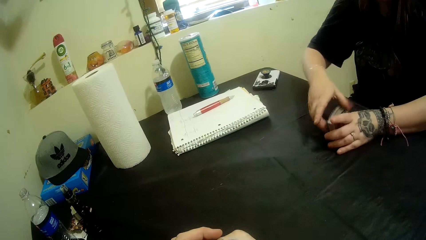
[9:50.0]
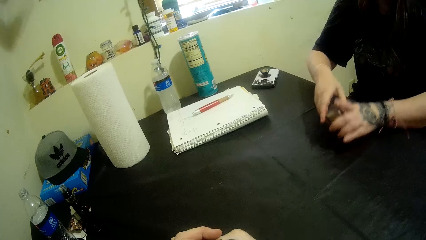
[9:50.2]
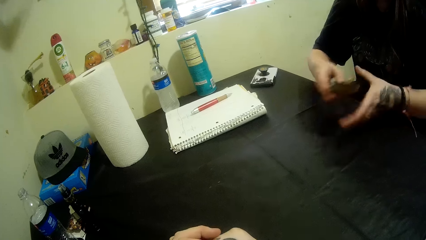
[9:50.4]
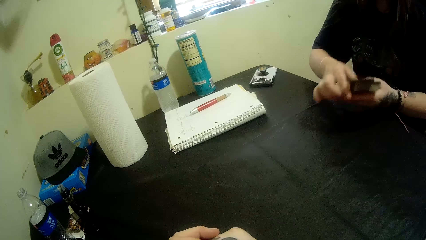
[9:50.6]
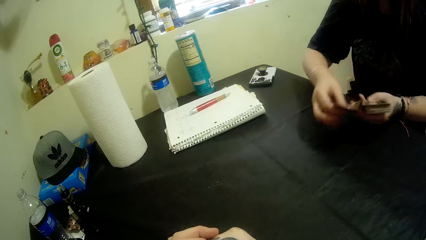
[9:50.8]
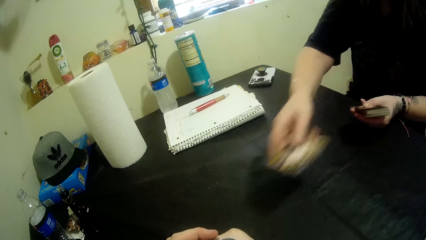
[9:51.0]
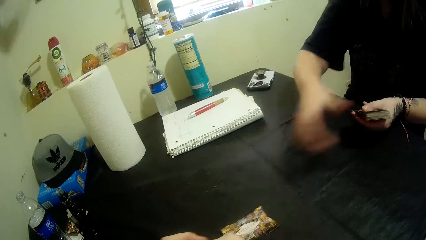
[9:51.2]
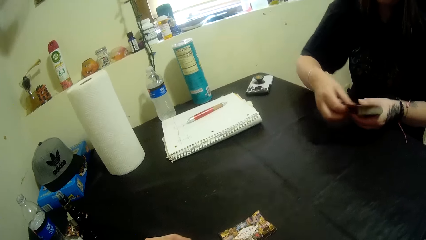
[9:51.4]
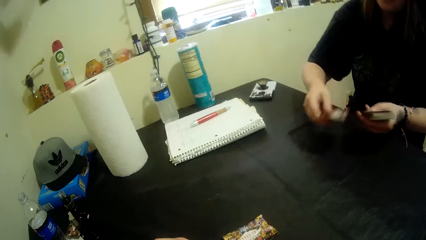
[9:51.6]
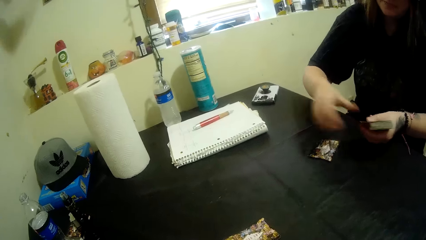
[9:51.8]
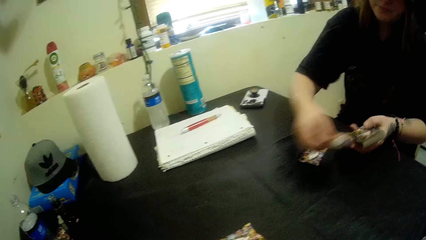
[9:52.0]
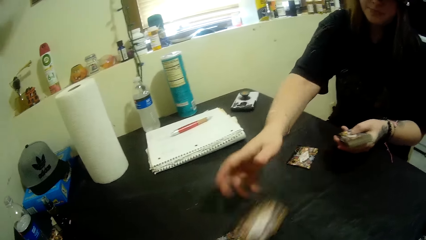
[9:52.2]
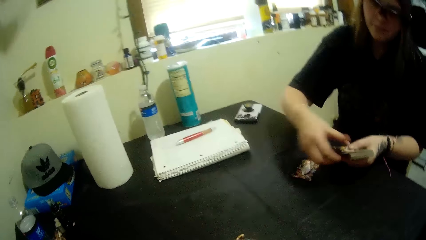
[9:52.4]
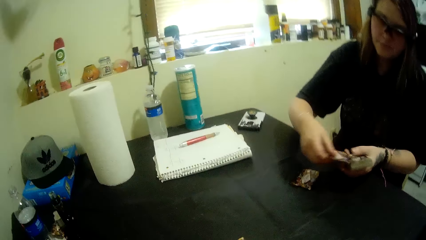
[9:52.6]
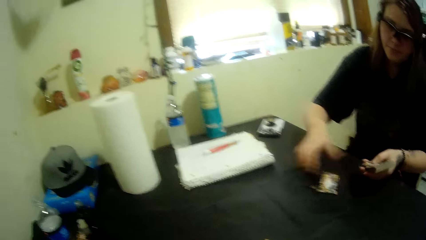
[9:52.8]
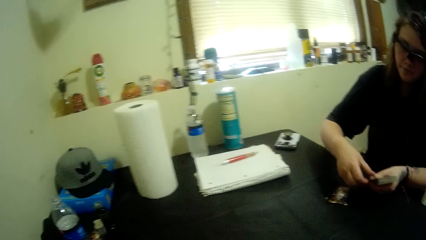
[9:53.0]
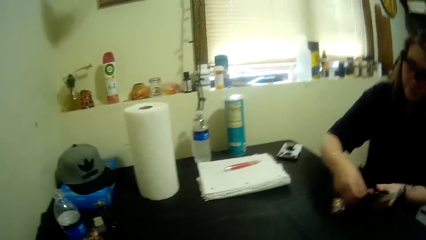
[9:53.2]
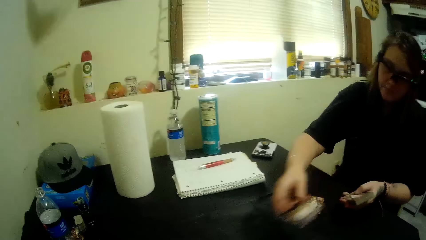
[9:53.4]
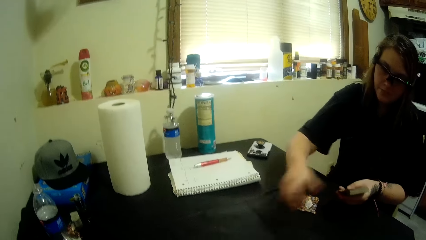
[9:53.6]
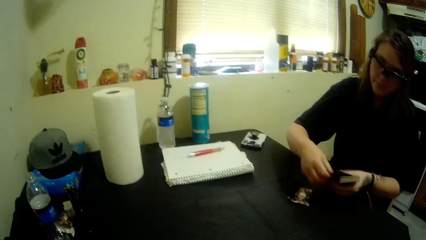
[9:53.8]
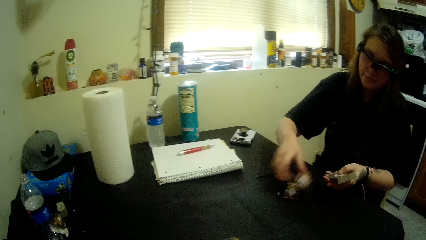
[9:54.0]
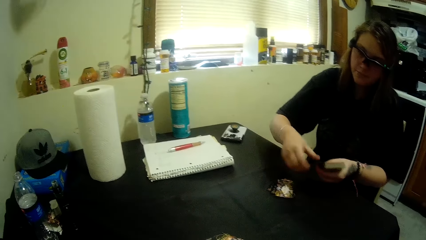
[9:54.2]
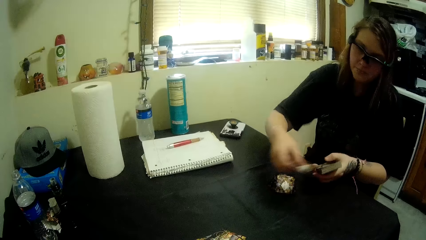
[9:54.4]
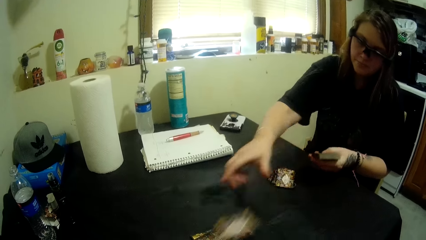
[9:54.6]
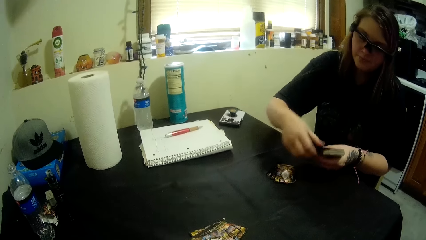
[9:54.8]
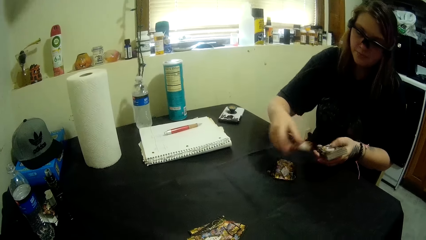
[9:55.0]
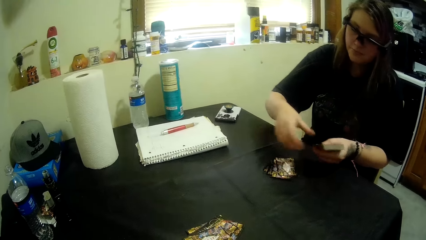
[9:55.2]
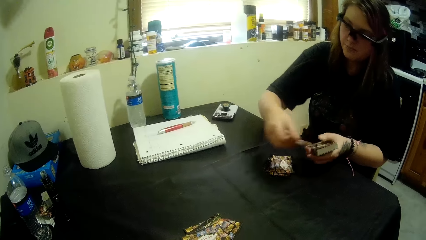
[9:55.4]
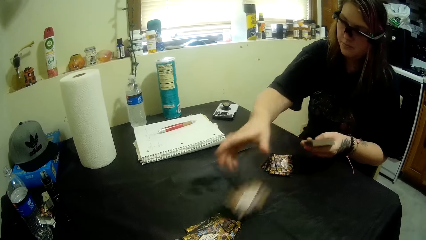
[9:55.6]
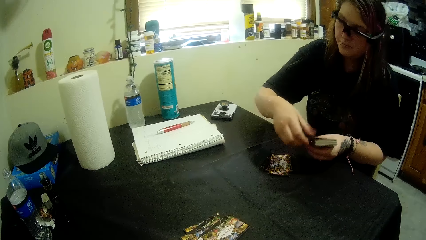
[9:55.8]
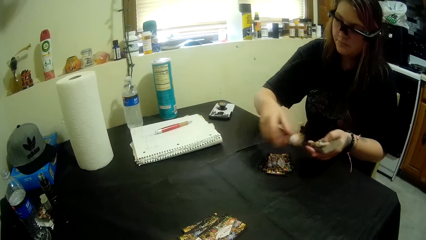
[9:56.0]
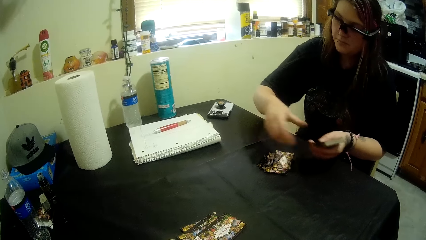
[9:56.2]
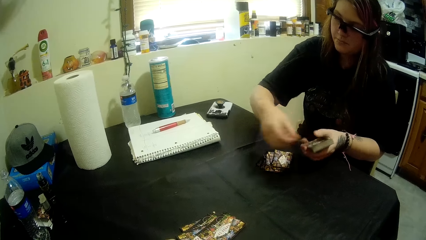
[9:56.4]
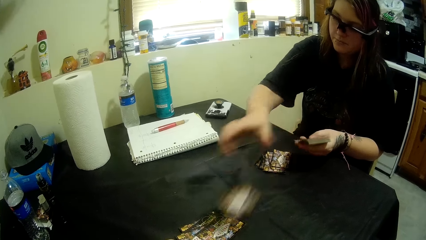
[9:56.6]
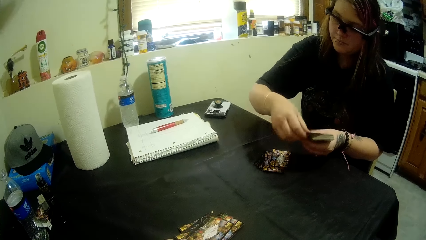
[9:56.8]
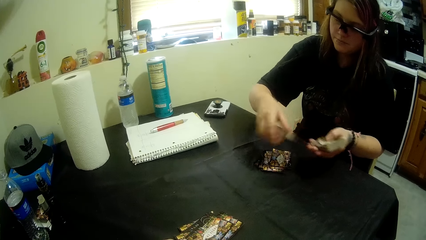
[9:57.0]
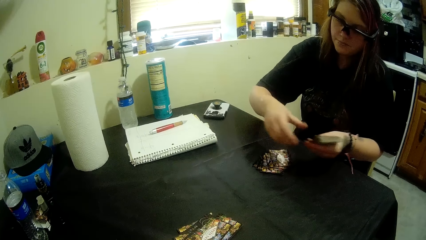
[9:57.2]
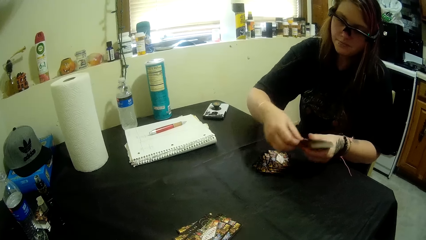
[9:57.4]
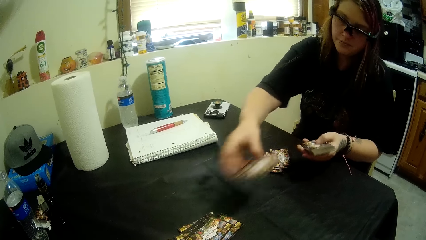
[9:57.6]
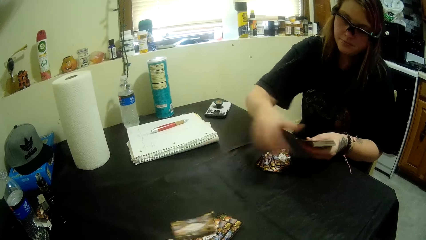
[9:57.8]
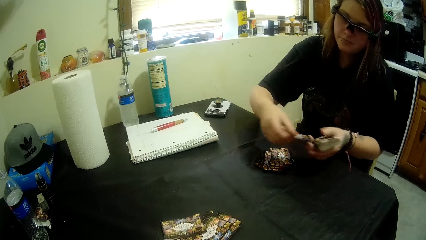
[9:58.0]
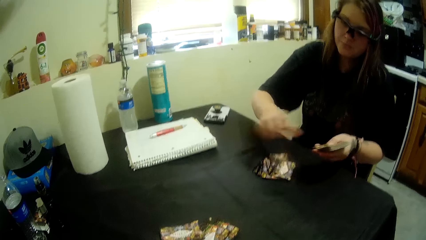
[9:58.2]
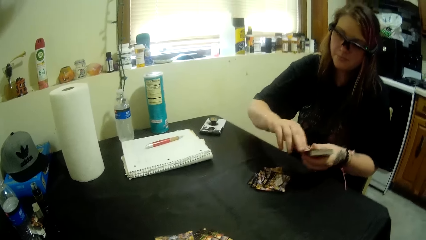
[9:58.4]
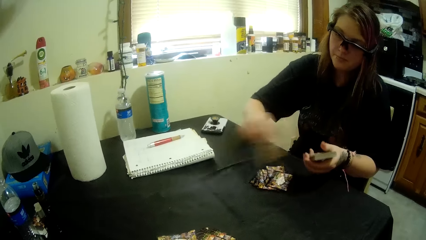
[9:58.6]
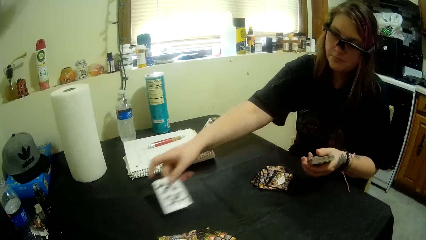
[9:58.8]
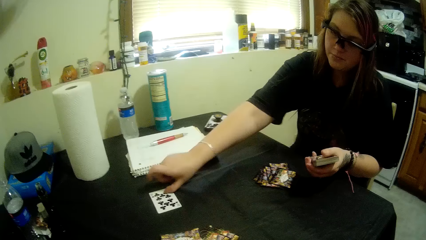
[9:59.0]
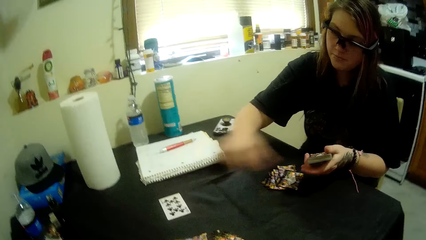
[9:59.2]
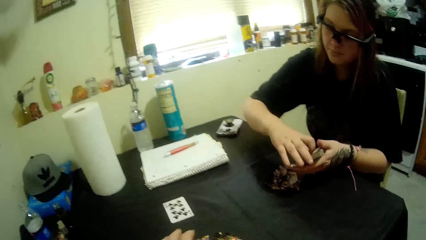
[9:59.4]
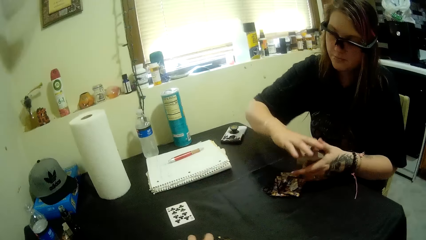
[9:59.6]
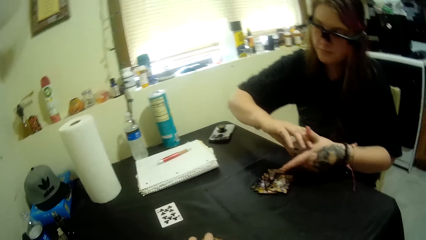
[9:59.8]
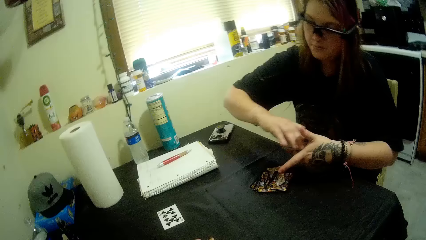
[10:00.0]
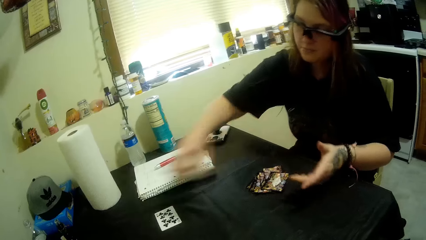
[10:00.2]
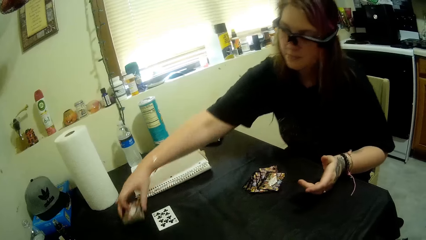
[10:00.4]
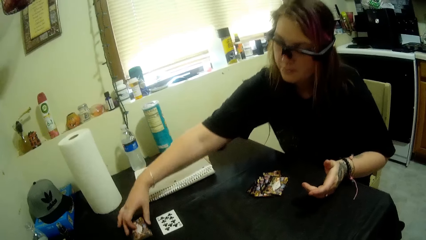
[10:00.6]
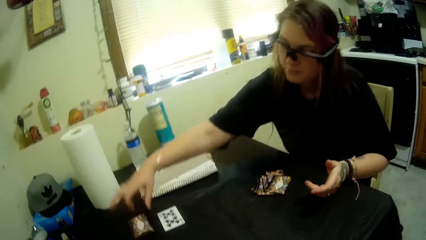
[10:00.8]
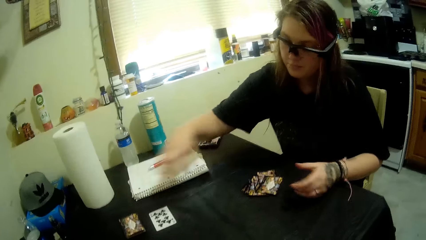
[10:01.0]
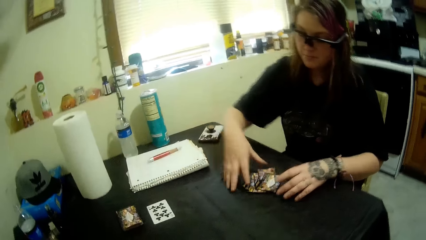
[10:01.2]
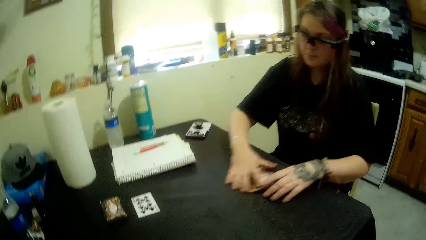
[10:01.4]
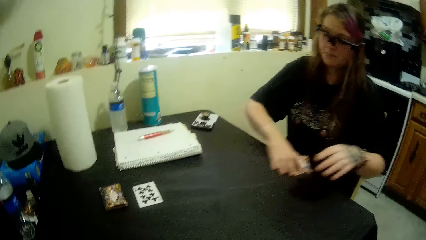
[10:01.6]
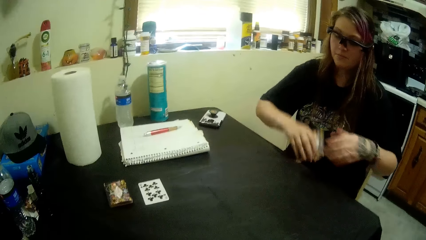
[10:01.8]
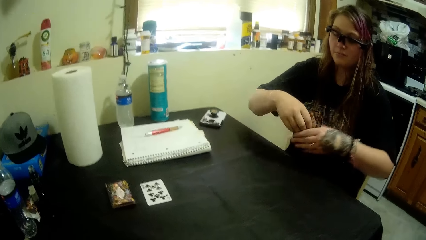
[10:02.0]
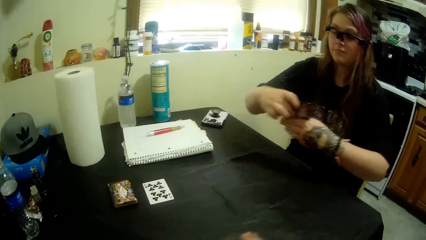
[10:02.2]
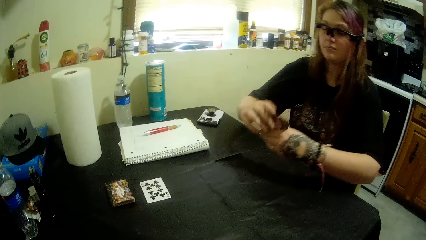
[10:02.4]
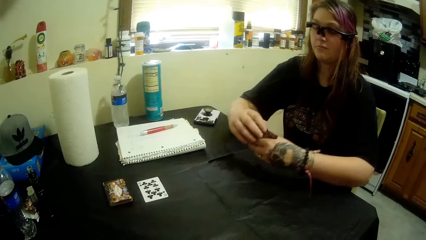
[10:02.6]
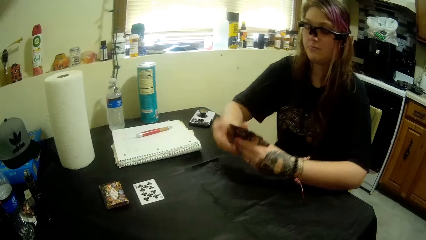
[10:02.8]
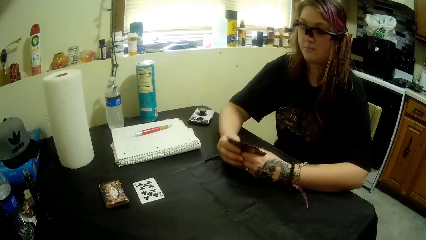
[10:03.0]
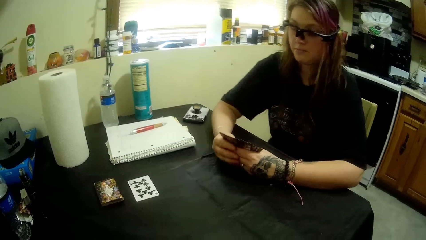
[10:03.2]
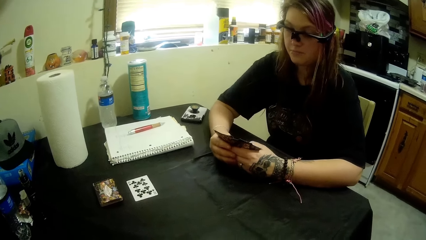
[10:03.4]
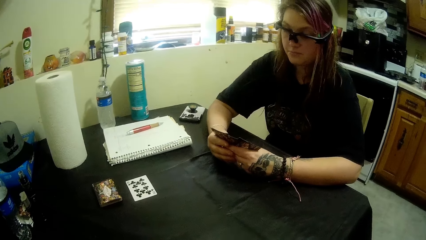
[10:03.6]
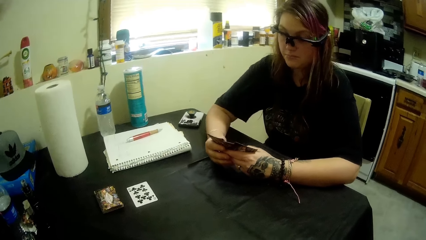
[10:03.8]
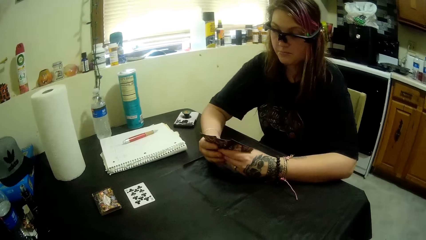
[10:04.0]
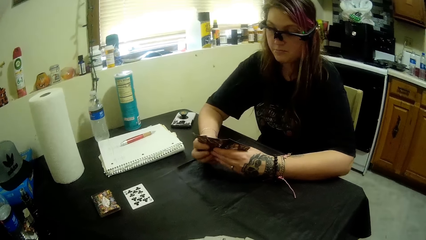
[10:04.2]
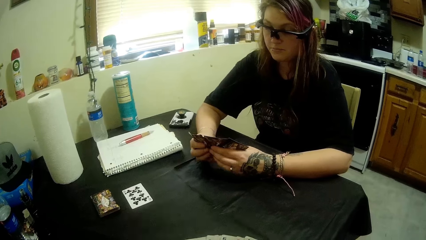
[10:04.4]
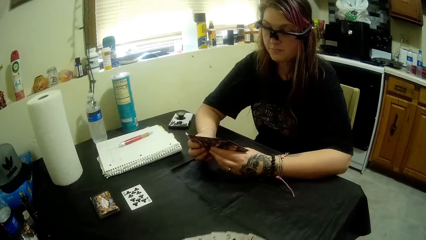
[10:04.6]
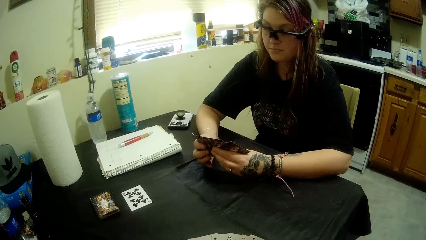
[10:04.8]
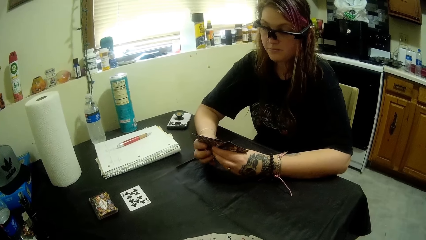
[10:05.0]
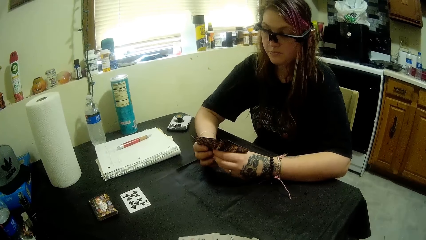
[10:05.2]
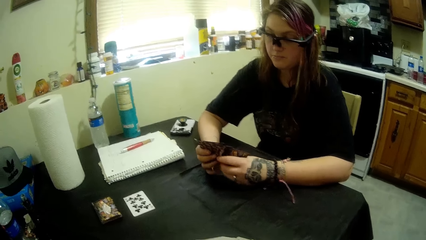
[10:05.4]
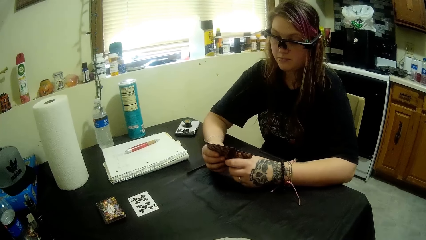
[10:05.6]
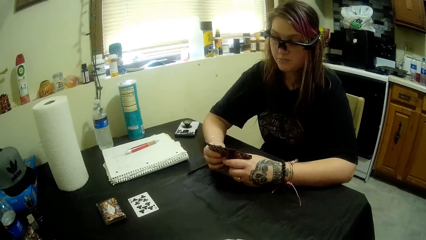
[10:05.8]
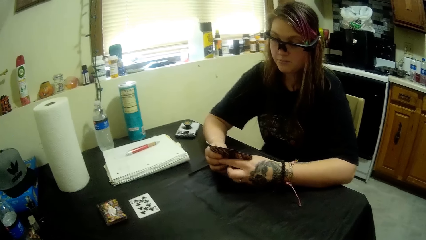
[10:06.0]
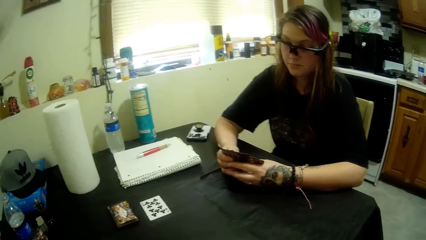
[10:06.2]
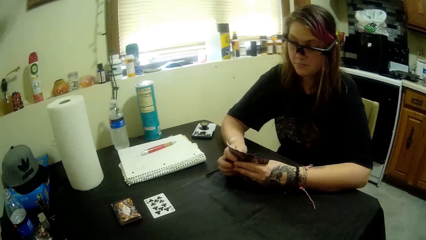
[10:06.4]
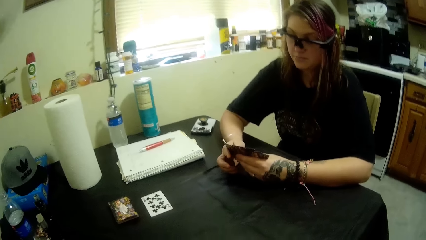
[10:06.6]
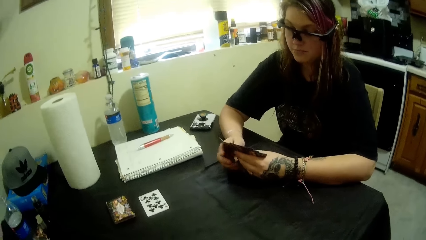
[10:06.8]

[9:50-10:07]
A man places a card on the table. He divides the cards, holds the playing cards, divides the cards, holds the playing cards, divides the cards, and holds the playing cards. The camera wearer talks to the man. The man puts a clubs card on the table, holds the playing cards, and puts a playing card on the table. He takes the divided playing cards from the table, holds the playing cards, and spreads the cards on the hands.
